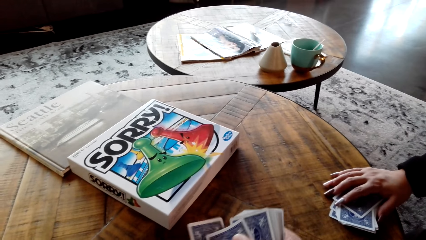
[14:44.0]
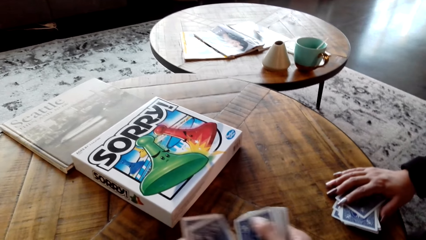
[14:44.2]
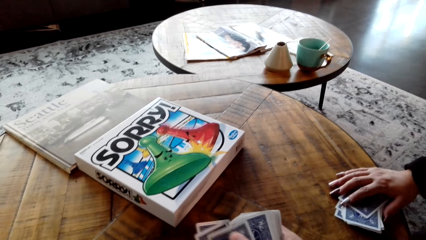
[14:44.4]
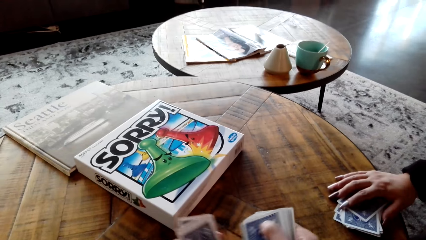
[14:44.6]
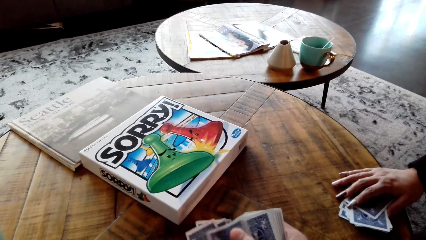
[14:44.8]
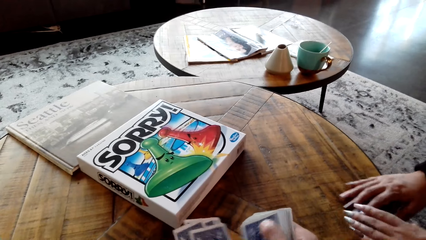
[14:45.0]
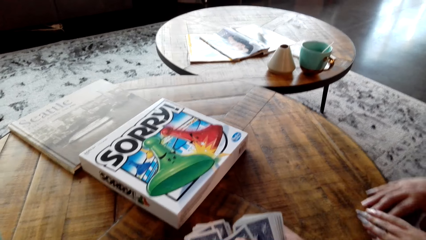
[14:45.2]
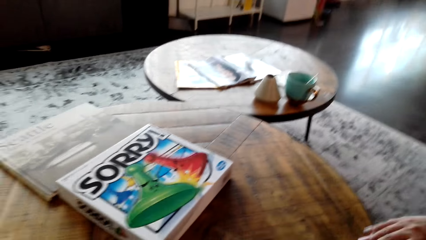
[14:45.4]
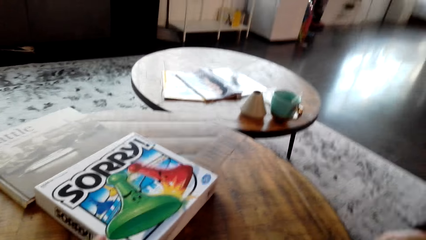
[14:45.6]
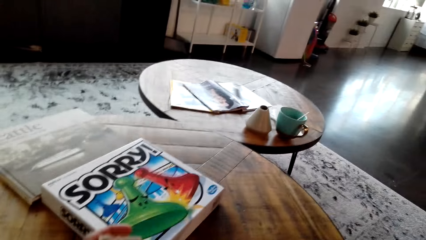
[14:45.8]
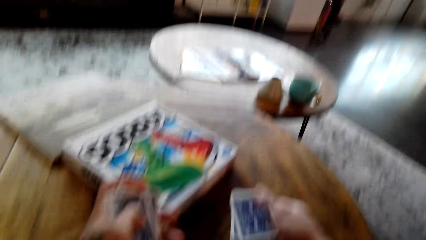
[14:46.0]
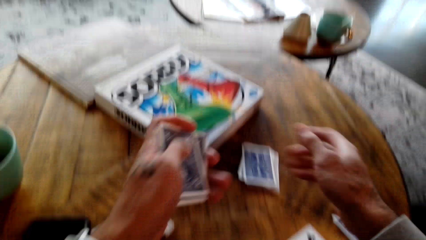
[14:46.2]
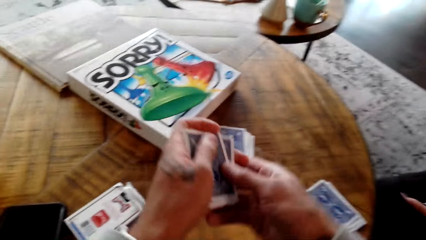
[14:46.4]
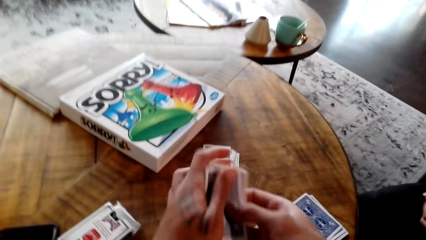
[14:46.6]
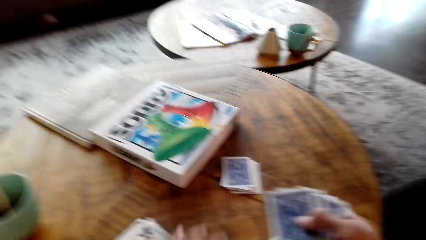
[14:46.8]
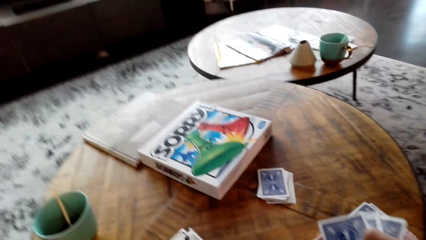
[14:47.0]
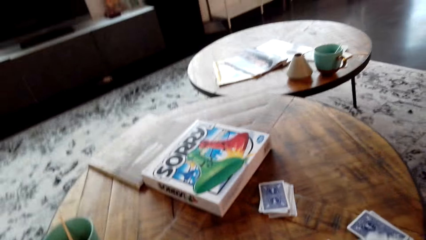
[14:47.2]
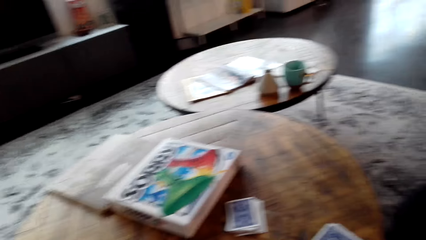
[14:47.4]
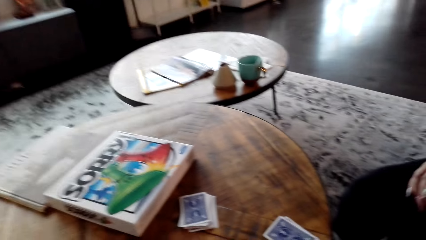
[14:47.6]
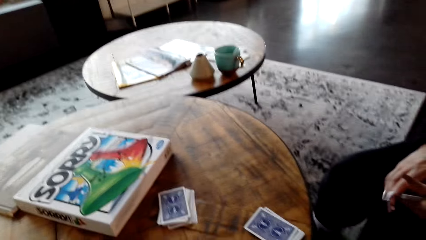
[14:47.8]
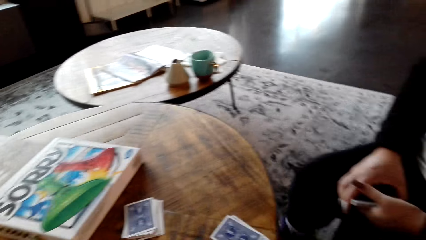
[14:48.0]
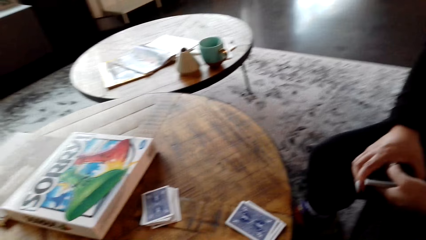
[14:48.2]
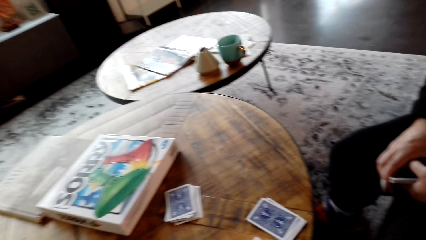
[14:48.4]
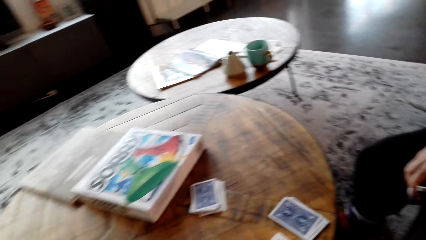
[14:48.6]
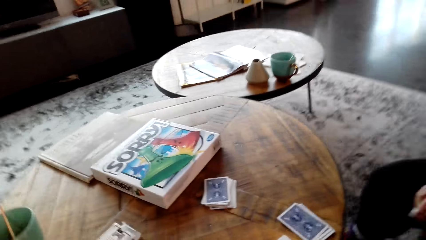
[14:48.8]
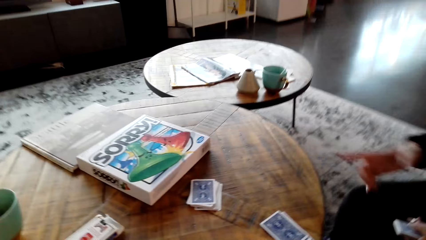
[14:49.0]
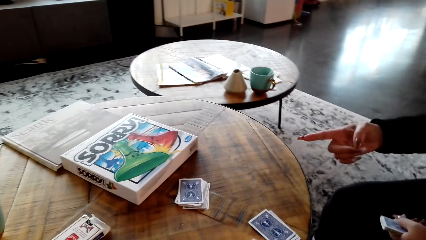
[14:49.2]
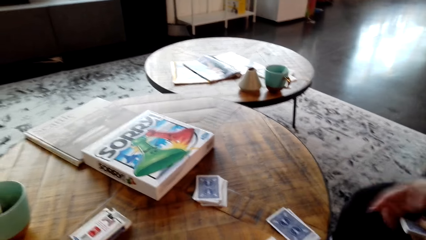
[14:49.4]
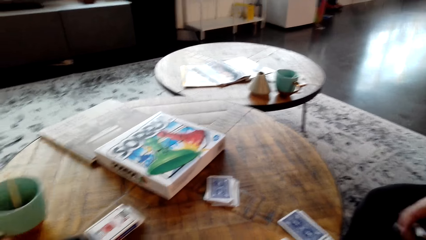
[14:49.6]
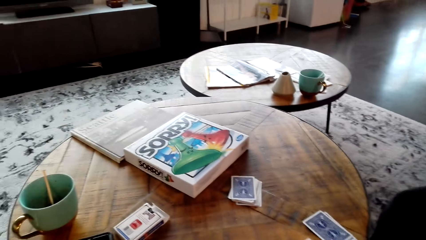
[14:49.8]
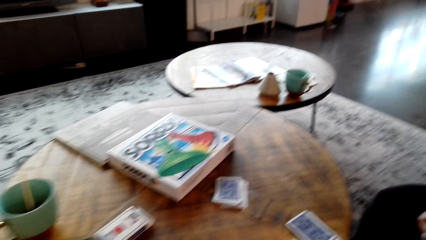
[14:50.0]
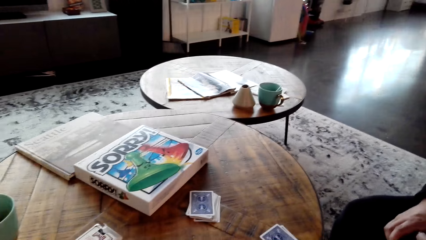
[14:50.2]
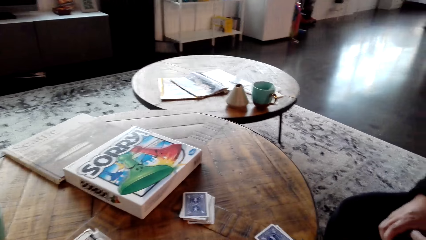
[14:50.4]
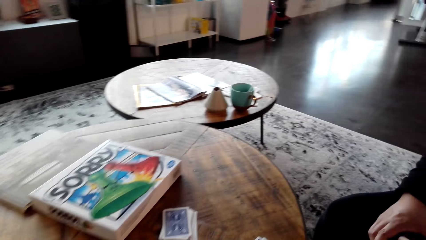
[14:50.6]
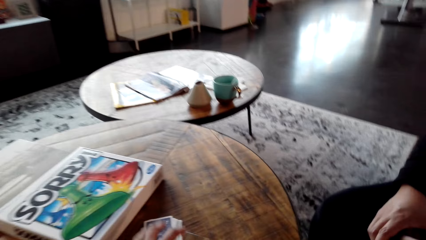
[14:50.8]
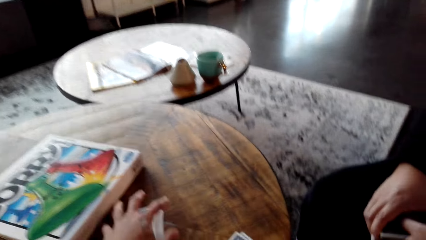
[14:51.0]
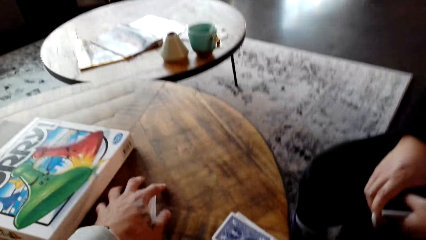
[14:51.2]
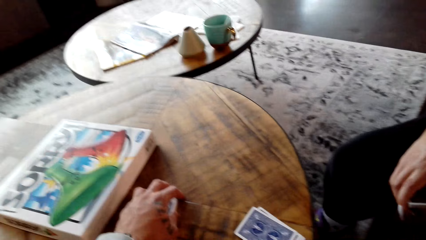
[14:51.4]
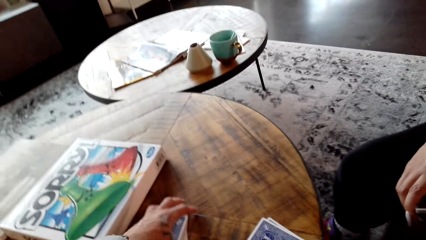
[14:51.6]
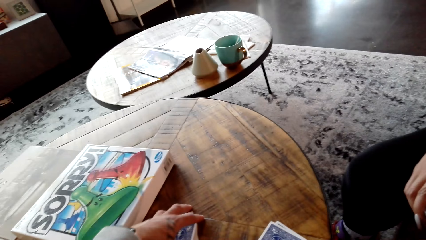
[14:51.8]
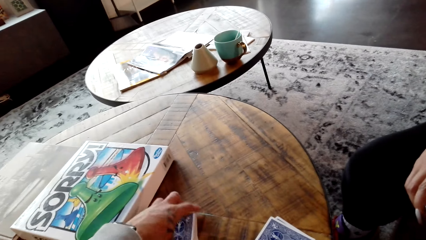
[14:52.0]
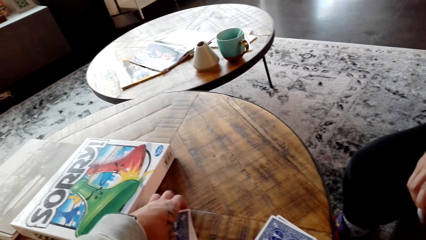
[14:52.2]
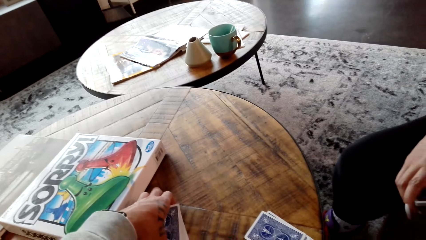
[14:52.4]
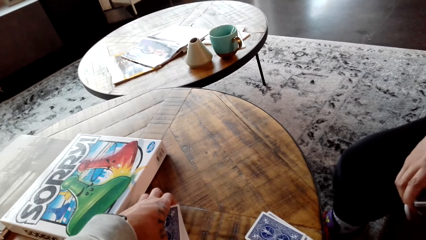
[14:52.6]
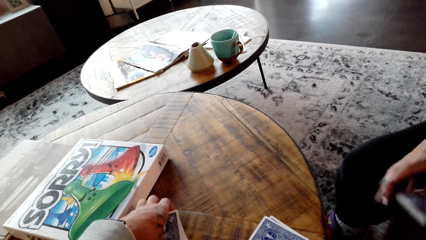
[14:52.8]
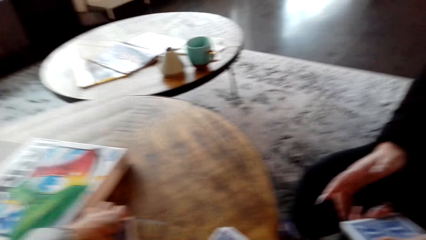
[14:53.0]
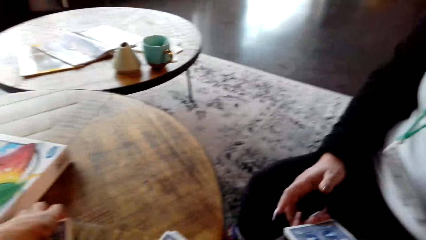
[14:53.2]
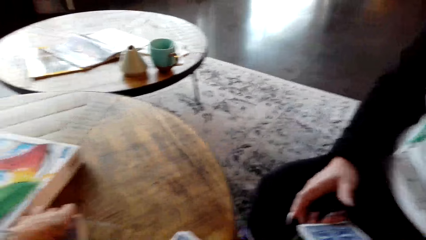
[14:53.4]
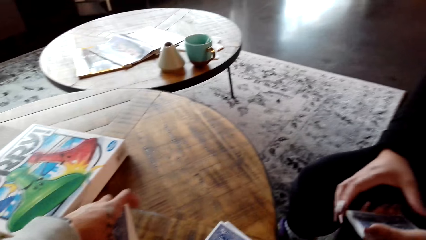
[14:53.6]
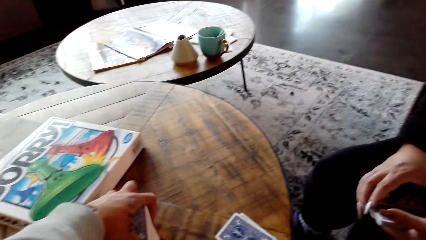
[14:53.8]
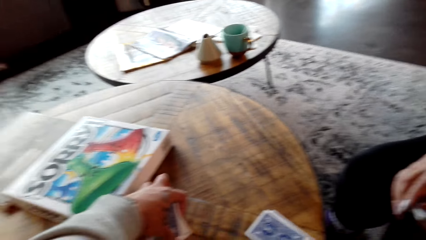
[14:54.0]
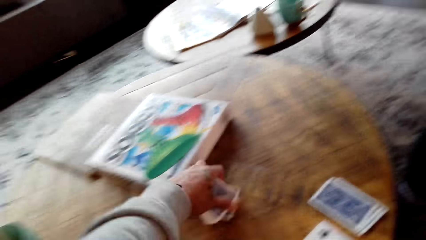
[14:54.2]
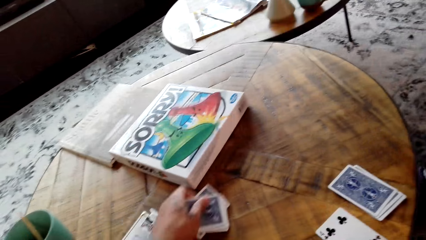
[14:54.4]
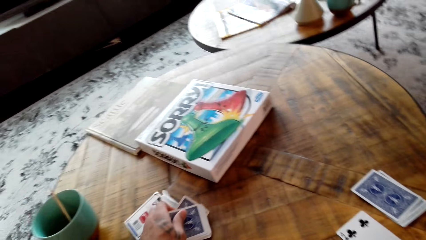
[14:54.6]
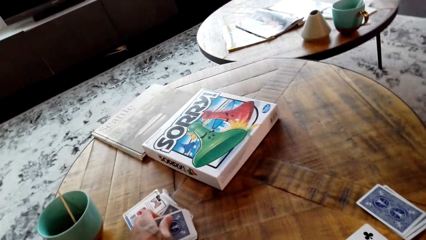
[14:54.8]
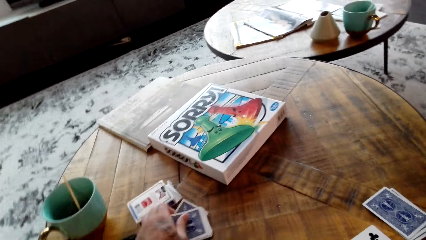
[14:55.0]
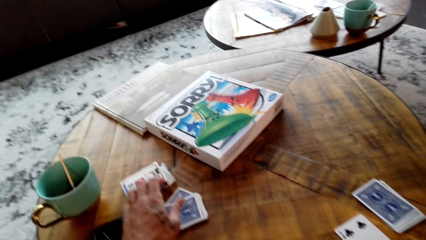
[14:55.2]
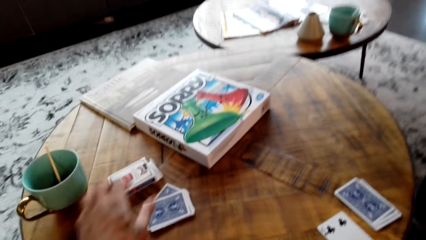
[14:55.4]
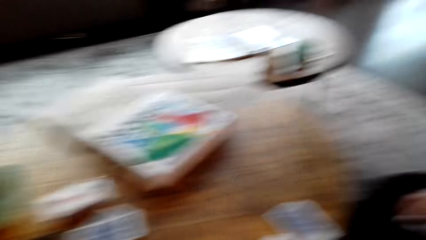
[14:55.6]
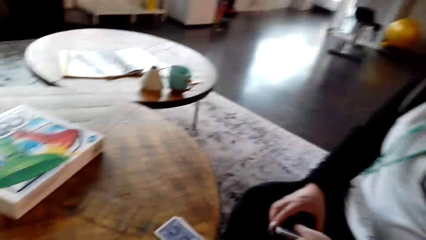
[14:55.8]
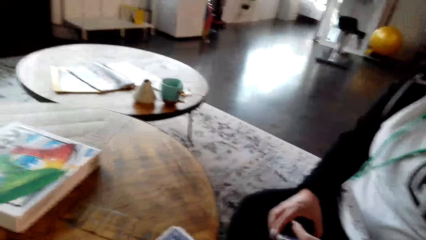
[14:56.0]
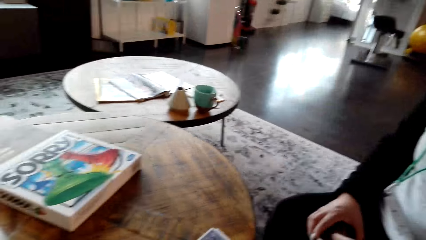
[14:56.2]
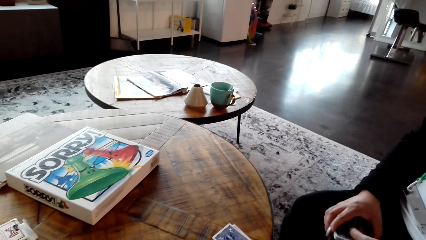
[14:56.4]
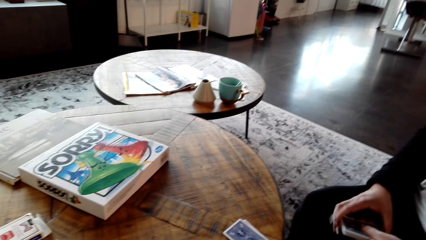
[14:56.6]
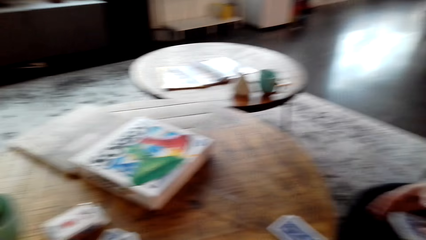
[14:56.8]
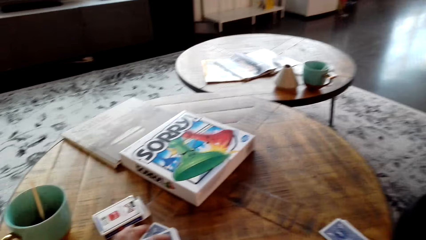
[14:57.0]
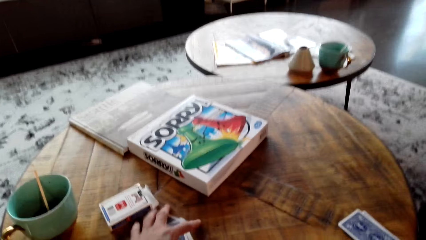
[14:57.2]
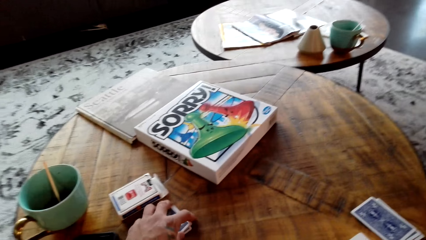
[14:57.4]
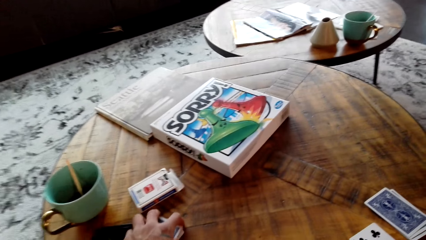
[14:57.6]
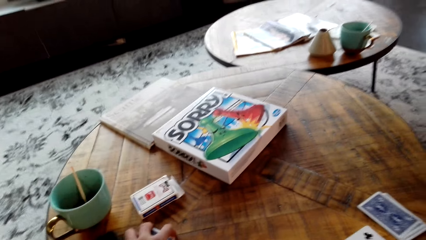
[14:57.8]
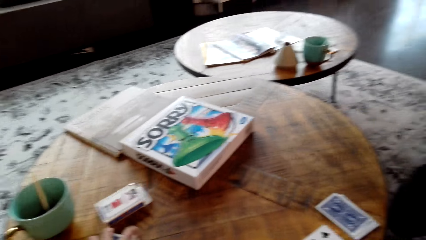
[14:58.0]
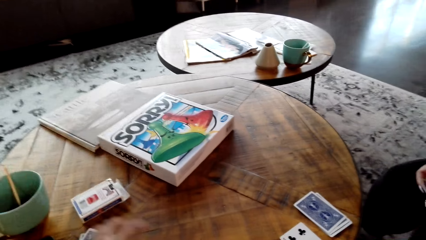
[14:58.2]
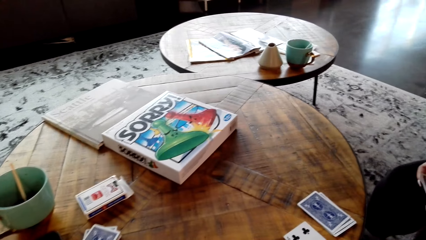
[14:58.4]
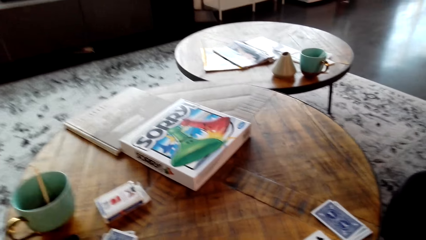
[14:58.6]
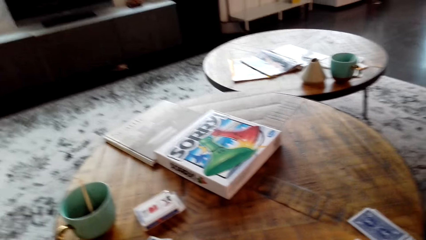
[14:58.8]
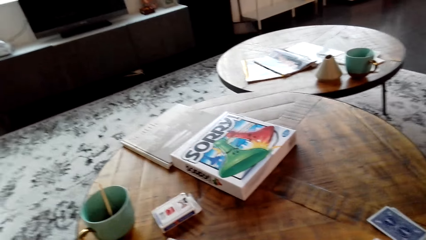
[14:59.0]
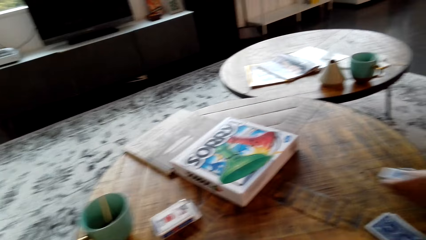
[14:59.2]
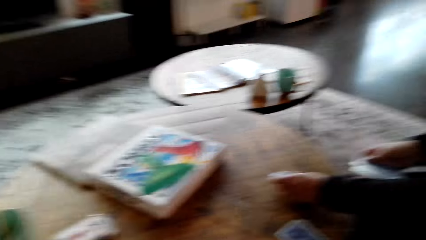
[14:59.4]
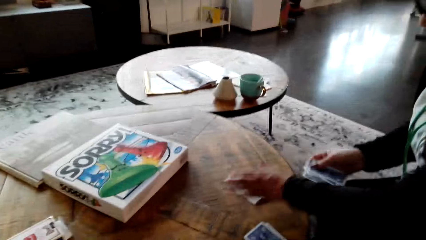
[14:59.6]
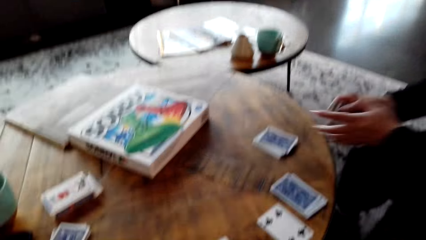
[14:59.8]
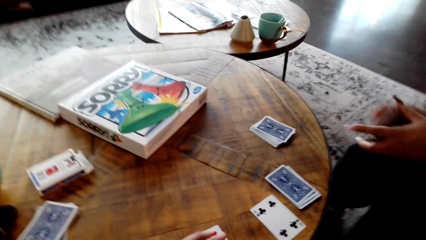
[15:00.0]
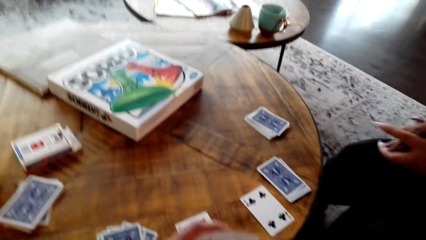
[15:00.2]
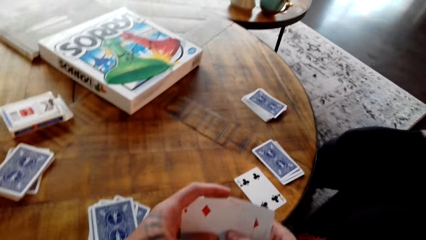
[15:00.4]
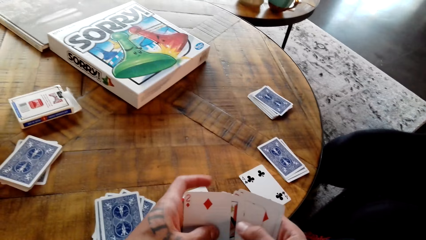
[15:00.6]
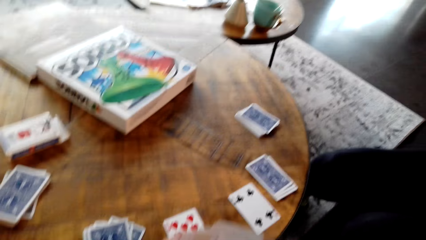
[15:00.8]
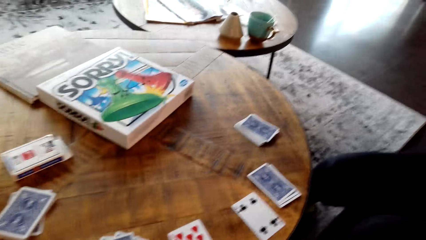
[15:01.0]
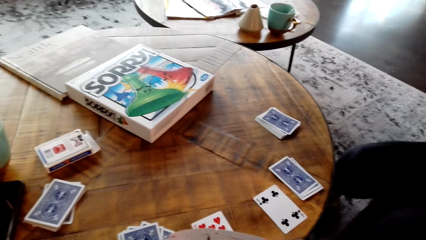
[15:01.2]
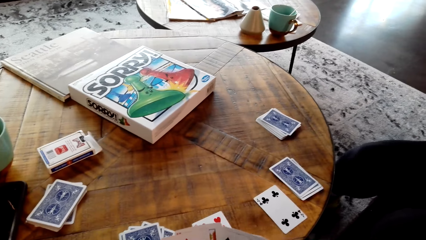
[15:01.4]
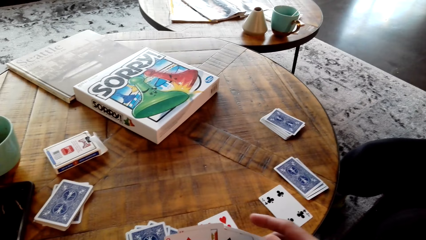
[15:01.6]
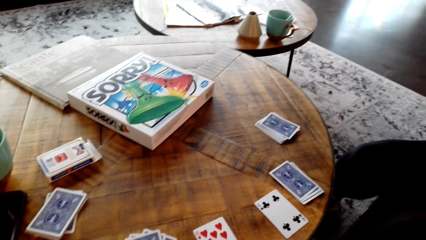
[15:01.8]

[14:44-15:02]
The camera wearer shuffles the cards. They count the cards. A person picks the cards from the coffee table. The camera wearer extends the cards and throws some cards on the table. The person puts the cards on the coffee table.
